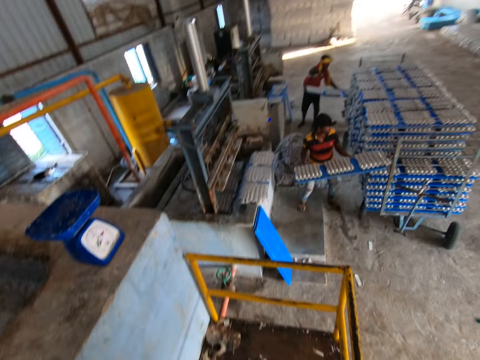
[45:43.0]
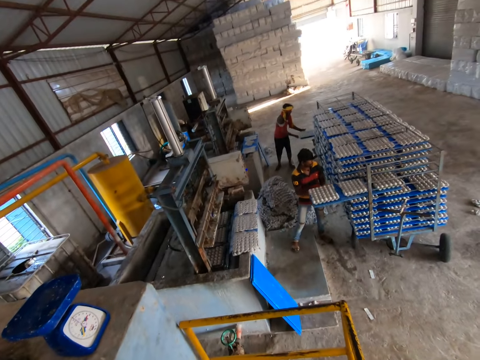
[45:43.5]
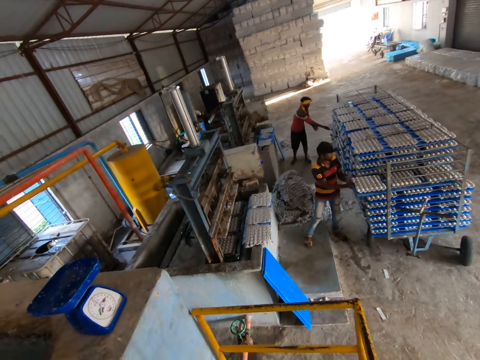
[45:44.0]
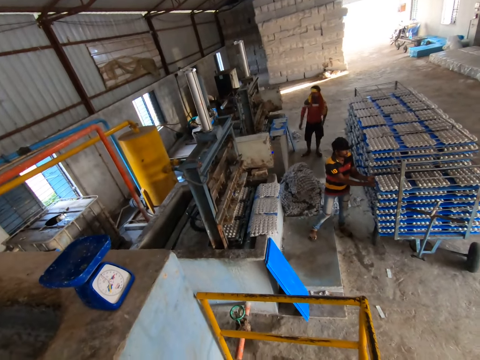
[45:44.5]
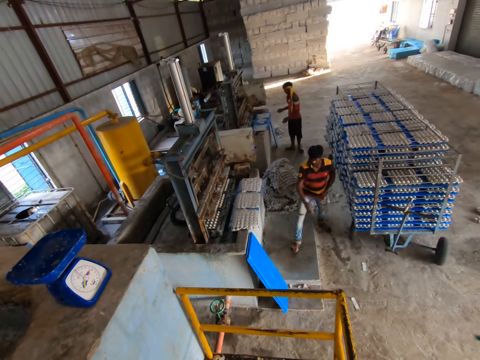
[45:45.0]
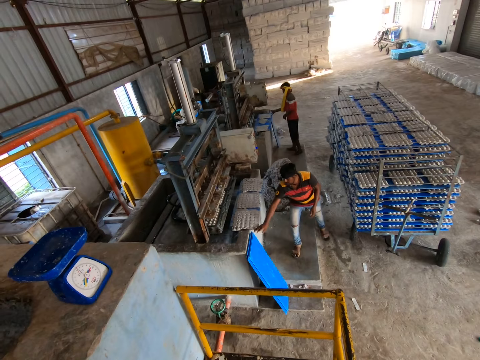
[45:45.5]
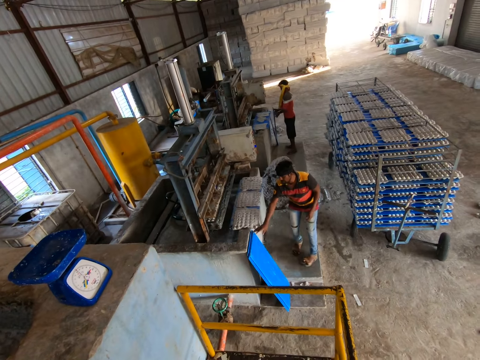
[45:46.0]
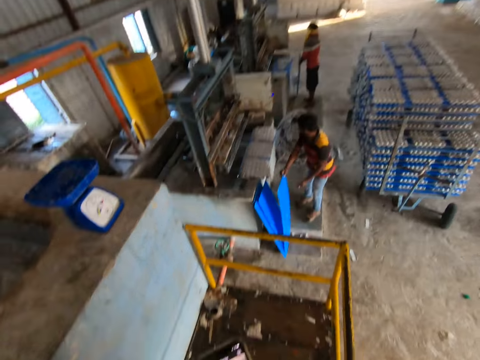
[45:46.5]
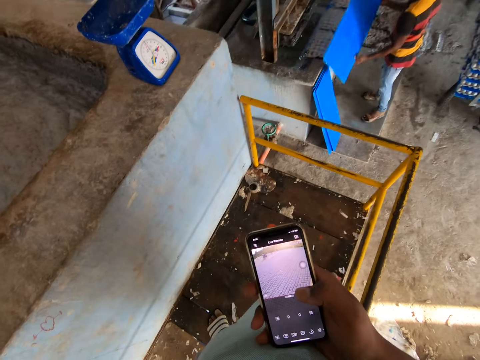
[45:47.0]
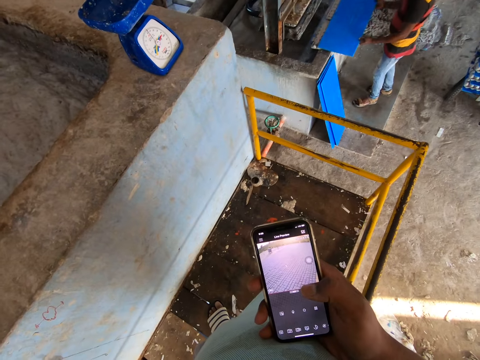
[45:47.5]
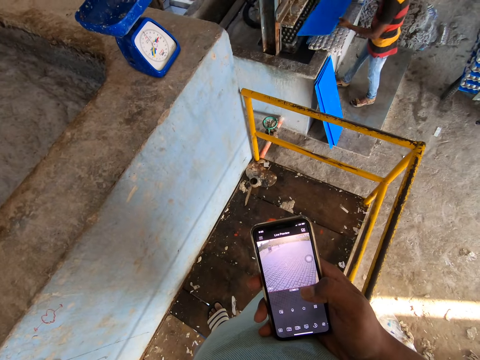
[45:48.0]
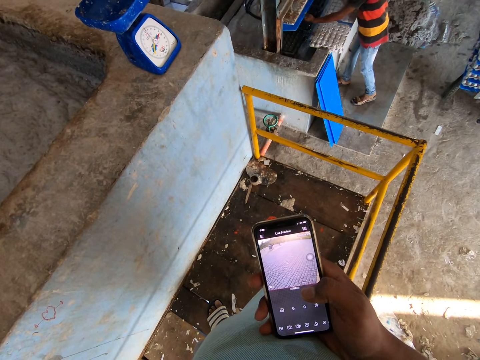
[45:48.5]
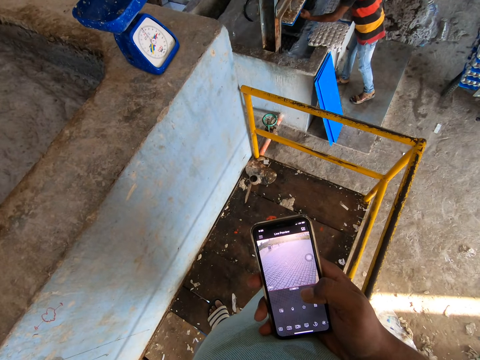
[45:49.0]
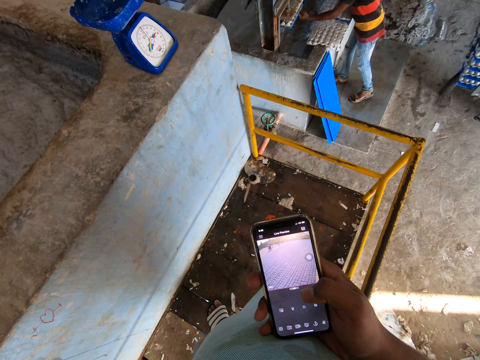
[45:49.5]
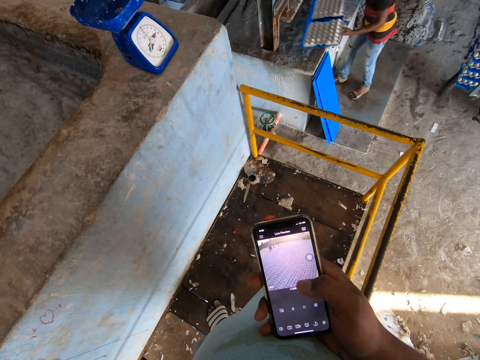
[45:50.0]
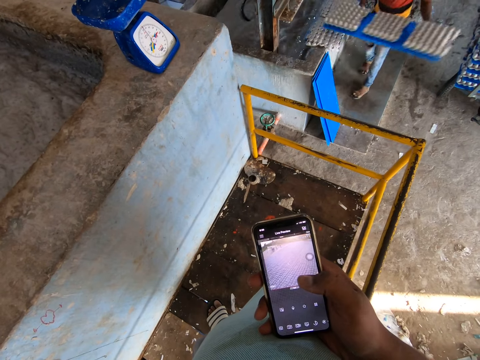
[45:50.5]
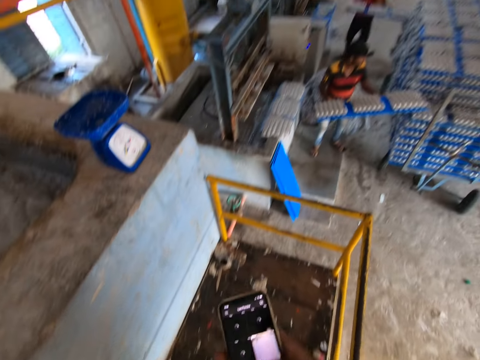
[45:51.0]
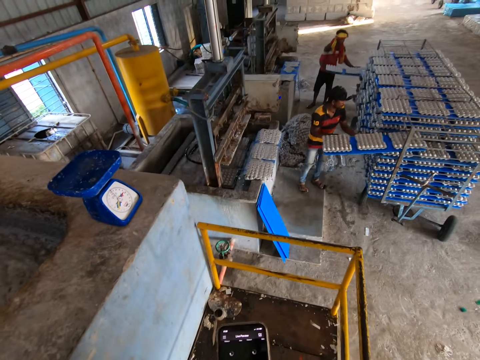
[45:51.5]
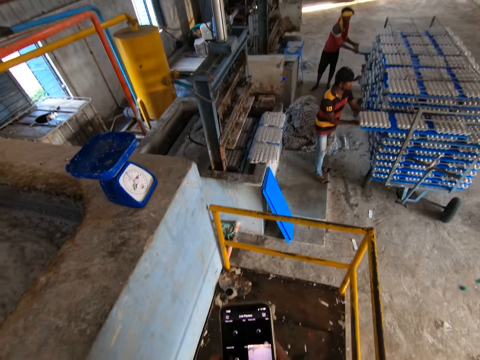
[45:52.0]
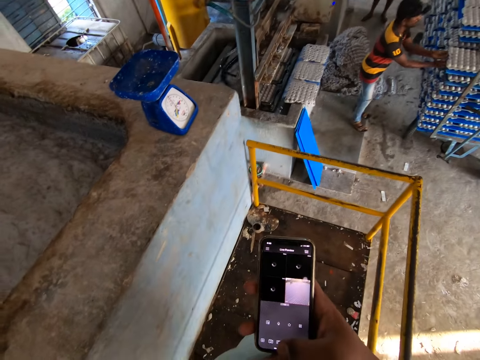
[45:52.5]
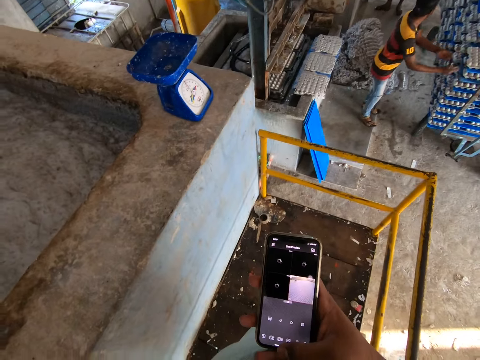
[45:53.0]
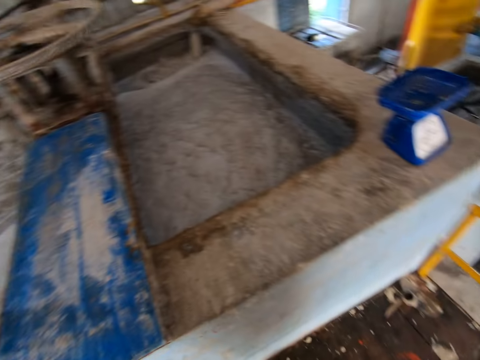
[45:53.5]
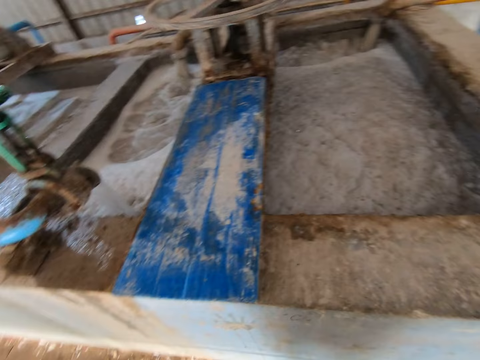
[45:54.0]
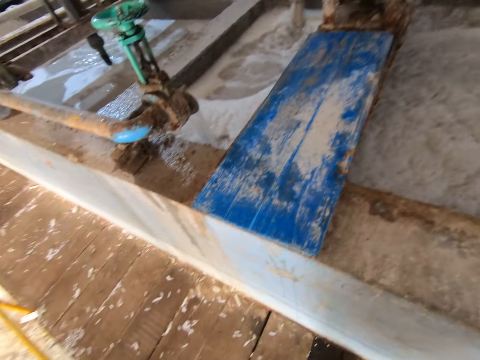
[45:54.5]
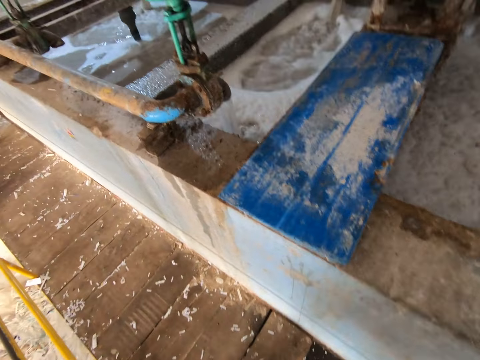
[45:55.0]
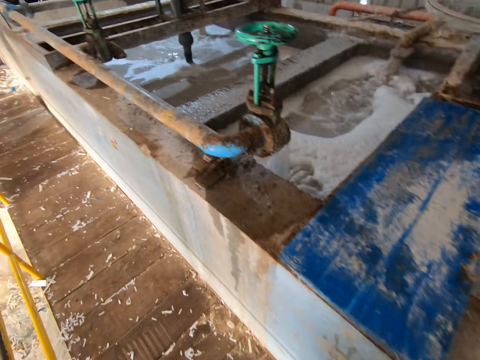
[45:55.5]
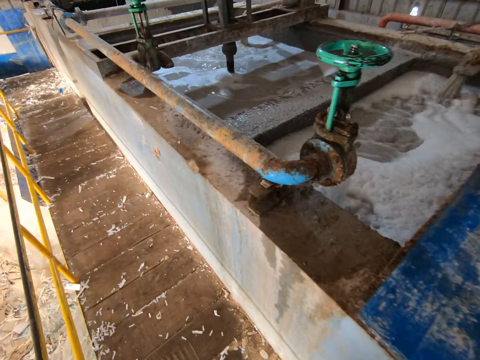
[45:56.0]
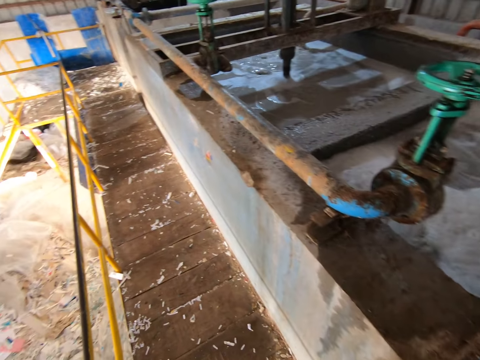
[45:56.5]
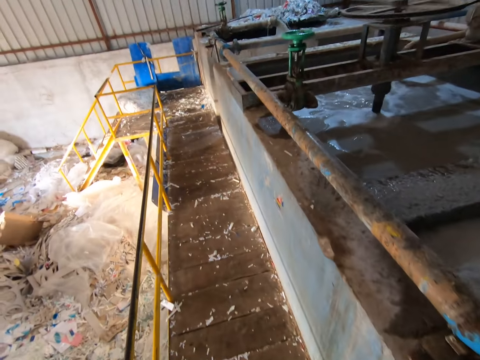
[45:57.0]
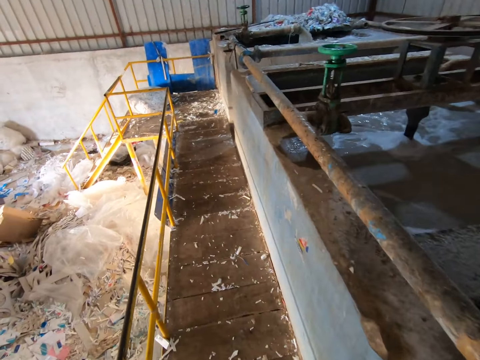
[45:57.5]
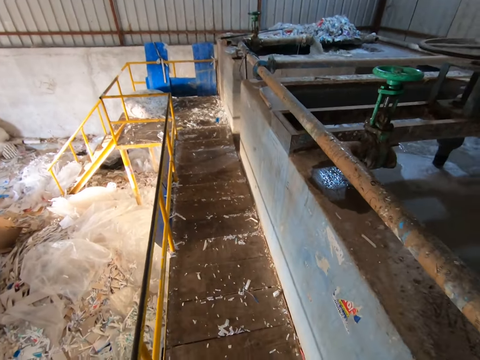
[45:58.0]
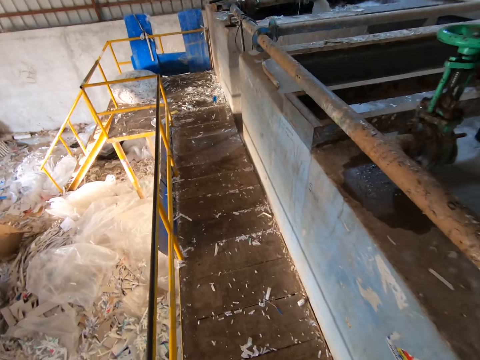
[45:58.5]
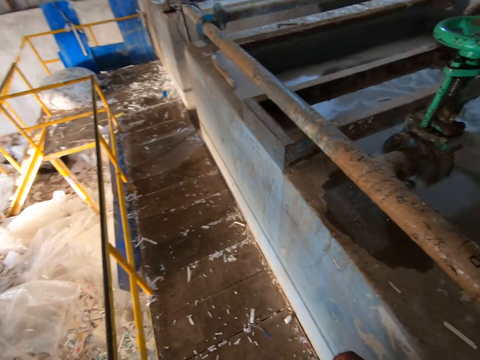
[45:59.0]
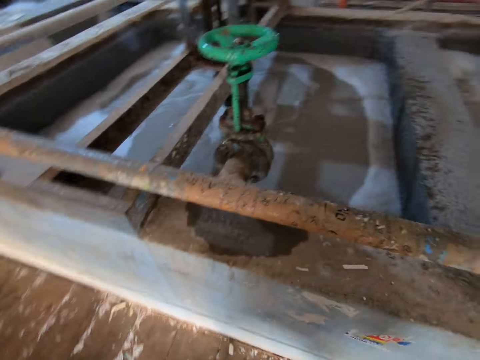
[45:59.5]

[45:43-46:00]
A man places the tray of paper pulp egg holder in his hands on the cart. Another man places the tray of paper pulp egg holder in his hands on the cart. The other man picks a tray from the wall with his right hand. The first man picks a tray from the wall with his right hand. The other man holds the tray with both hands. The camera wearer uses the phone. The first man puts the tray in his hands in the molding machine, pulls the tray of paper pulp egg holder from the molding machine with his hands, and places the tray of paper pulp egg holder in his hands on the cart. The other man places the tray in his hands on the cart. The camera wearer uses the phone. They look around. They walk around.

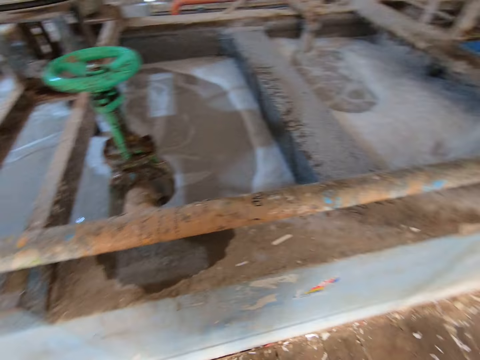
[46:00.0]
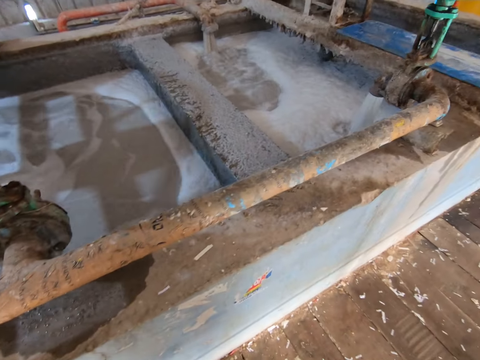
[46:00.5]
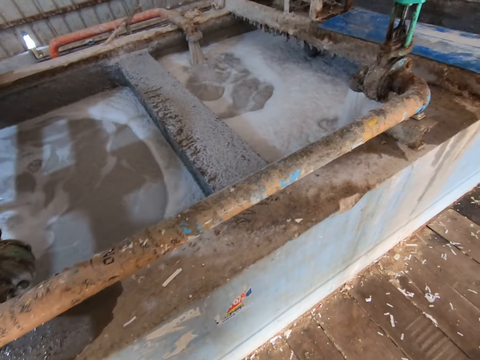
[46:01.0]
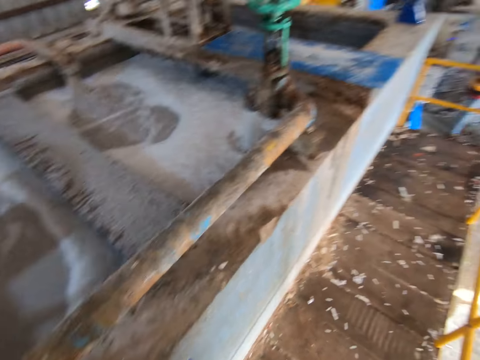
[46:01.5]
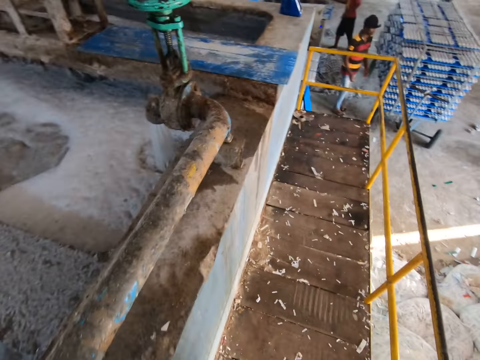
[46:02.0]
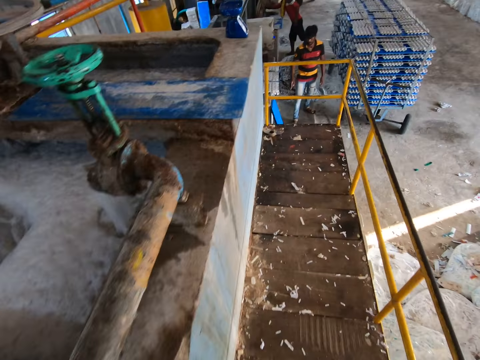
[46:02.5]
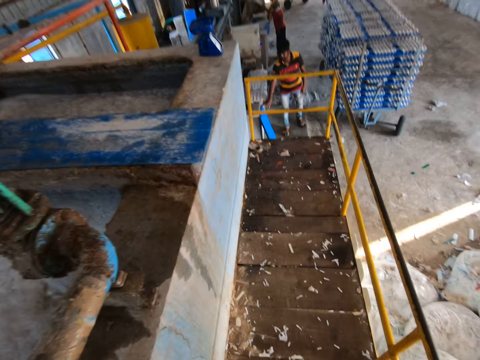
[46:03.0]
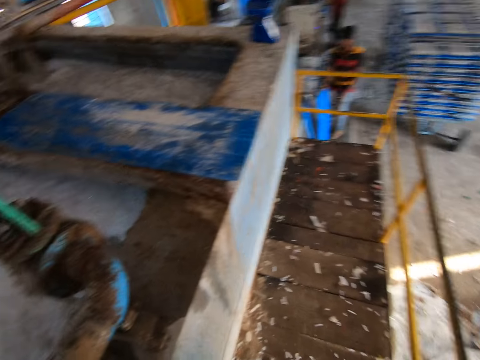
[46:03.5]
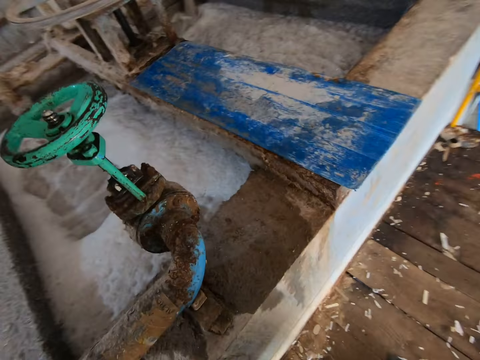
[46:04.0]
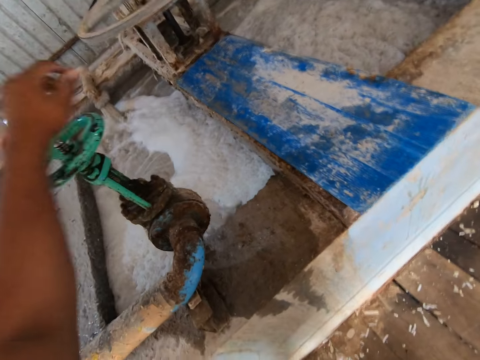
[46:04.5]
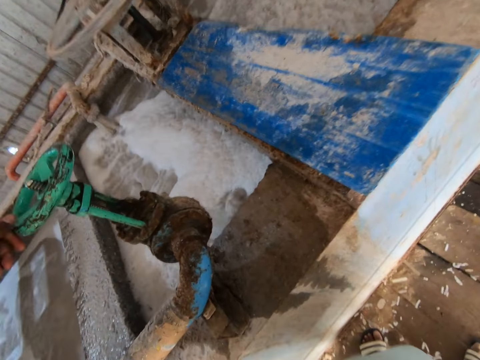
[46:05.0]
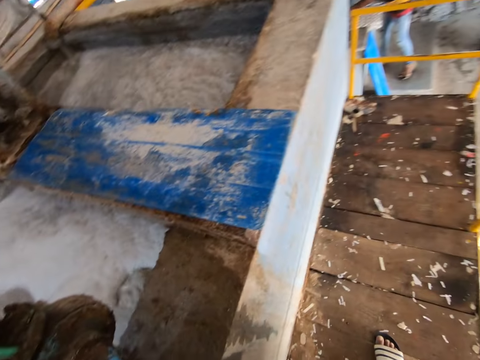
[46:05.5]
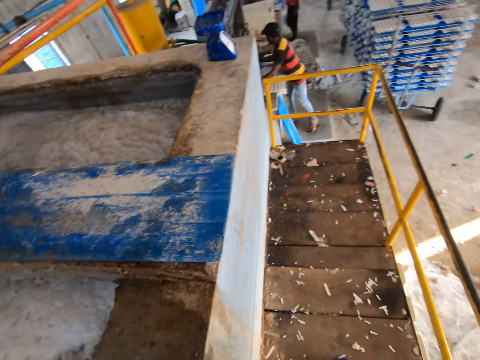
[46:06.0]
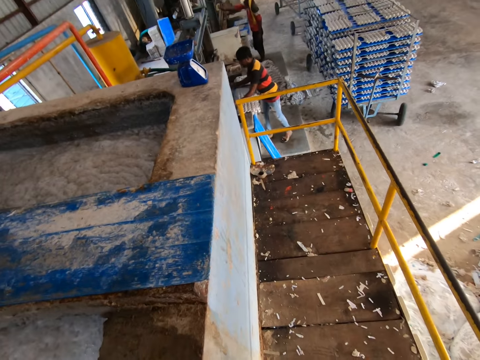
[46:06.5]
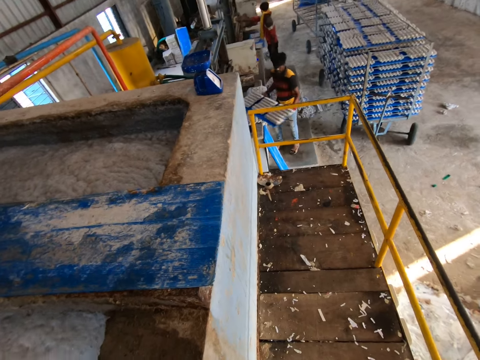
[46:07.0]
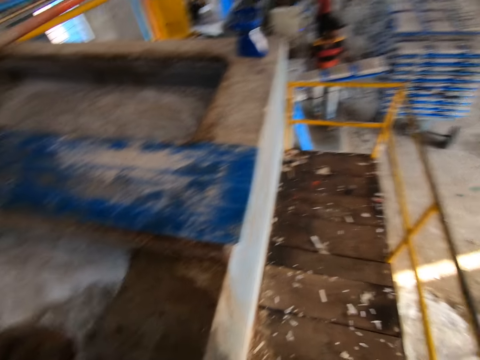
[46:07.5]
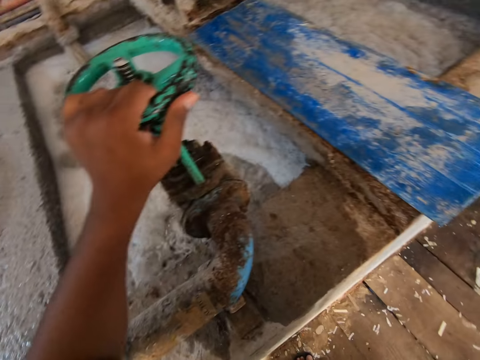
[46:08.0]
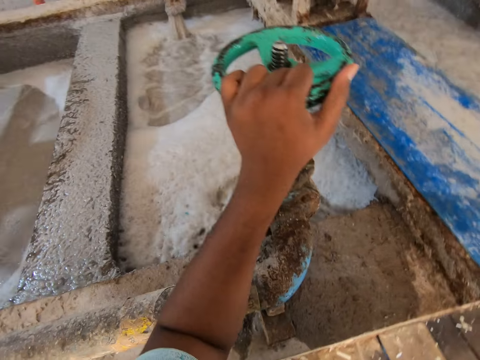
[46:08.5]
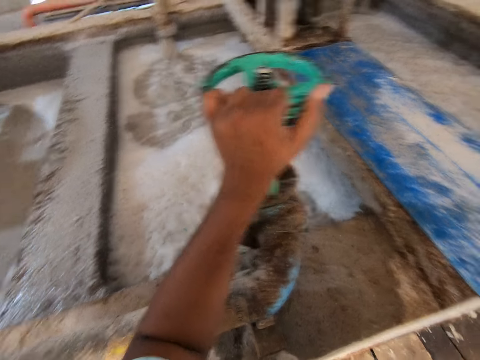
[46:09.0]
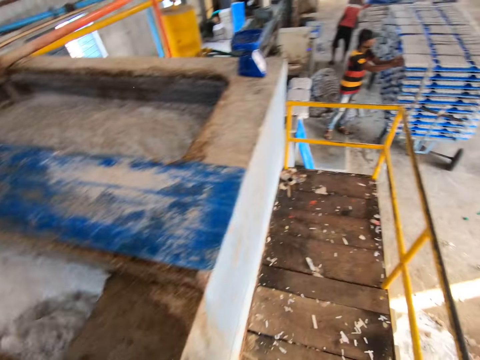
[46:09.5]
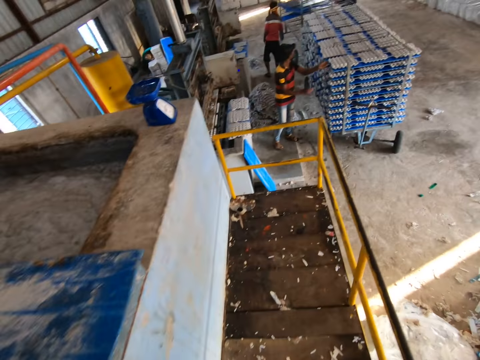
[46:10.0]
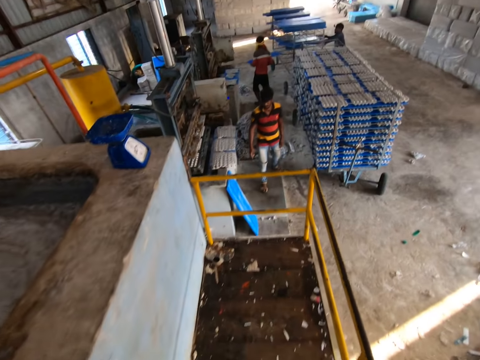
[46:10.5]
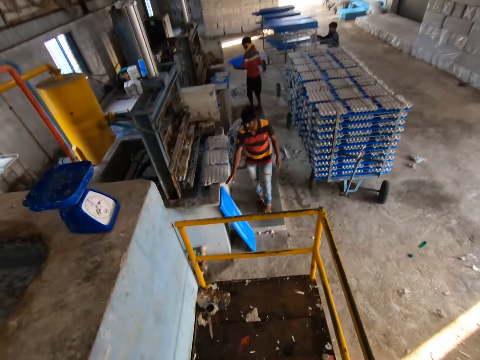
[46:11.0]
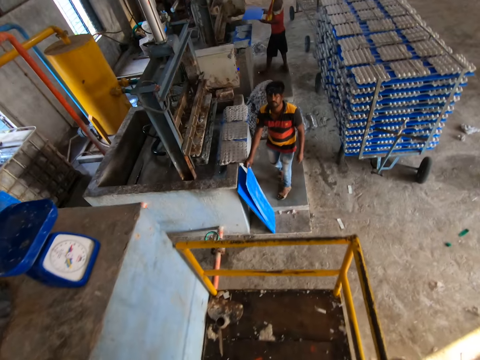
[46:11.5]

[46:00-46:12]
A man holds a paper pulp in his right hand. Another man picks up a tray from the wall with his right hand. The camera wearer turns a valve handle with his left hand. He looks around. The other man pulls the tray of paper pulp egg holder from the molding machine with his hands. The other man loads the trolley with crates. The first man picks up a tray from the cart with his left hand. The camera wearer walks around. The first man holds the tray with both hands. The other man picks up a tray from the wall with his right hand.
